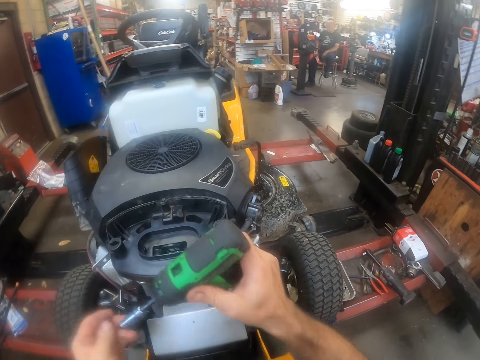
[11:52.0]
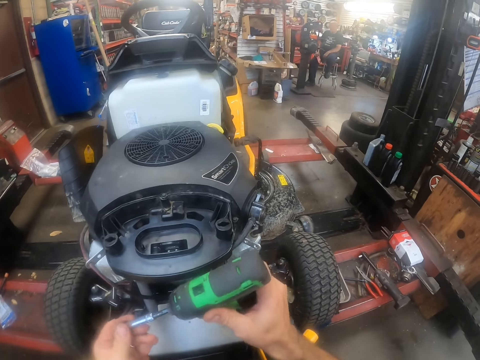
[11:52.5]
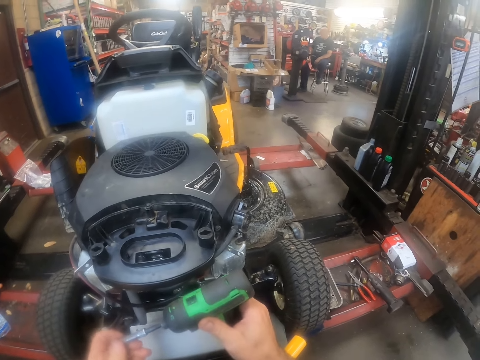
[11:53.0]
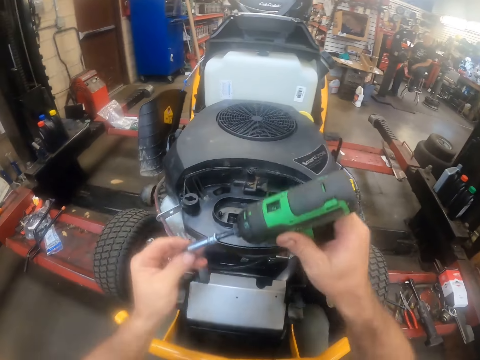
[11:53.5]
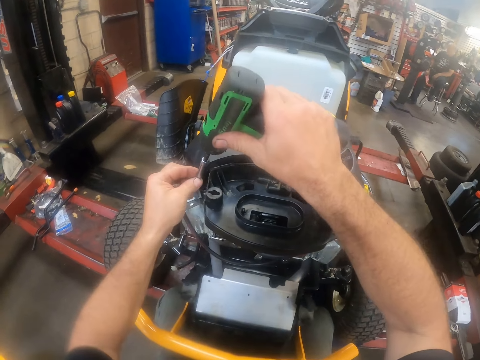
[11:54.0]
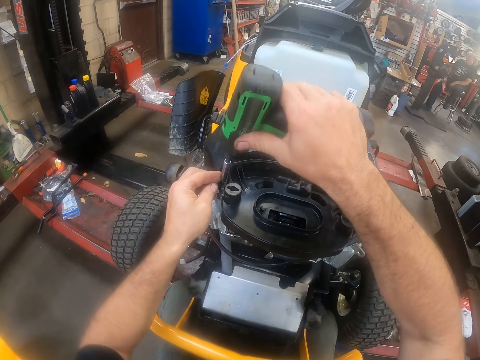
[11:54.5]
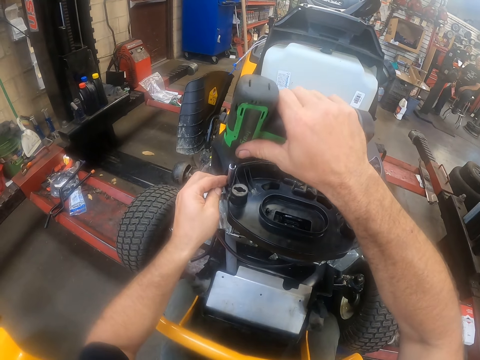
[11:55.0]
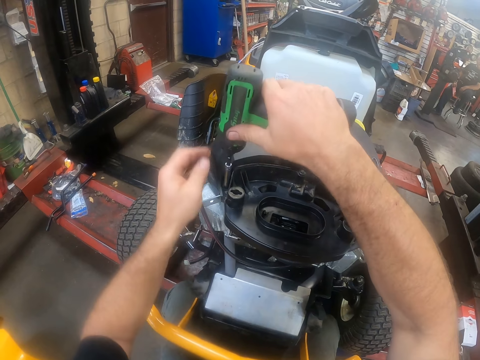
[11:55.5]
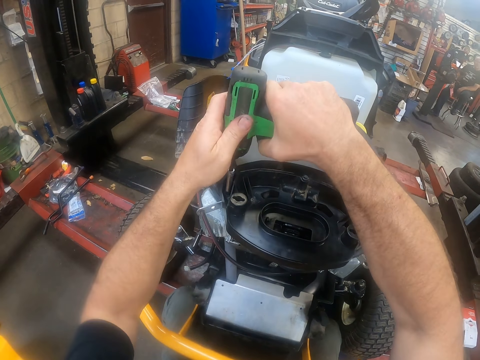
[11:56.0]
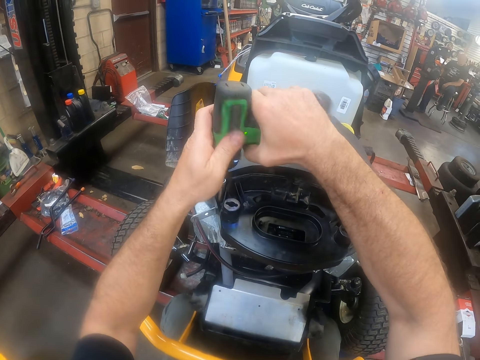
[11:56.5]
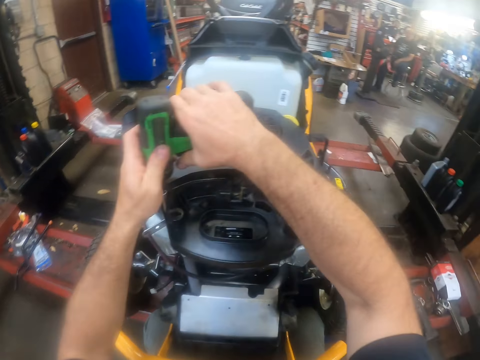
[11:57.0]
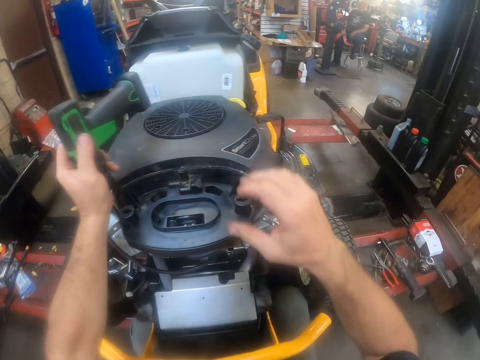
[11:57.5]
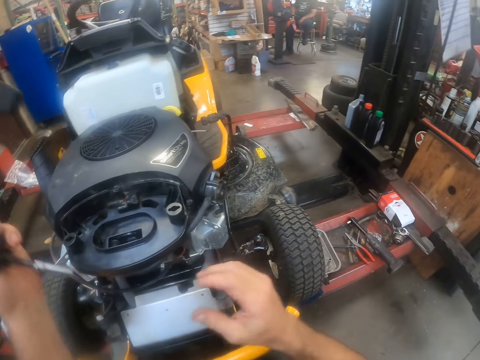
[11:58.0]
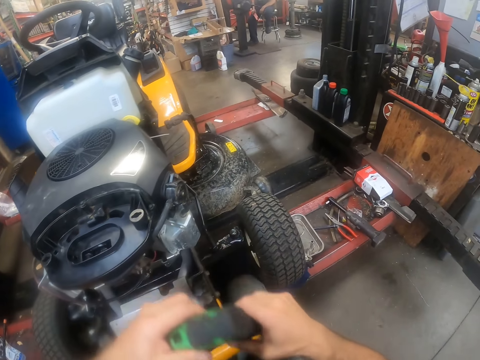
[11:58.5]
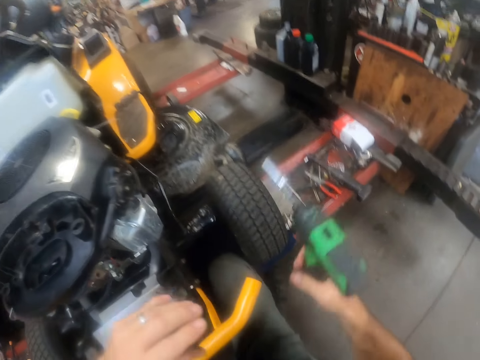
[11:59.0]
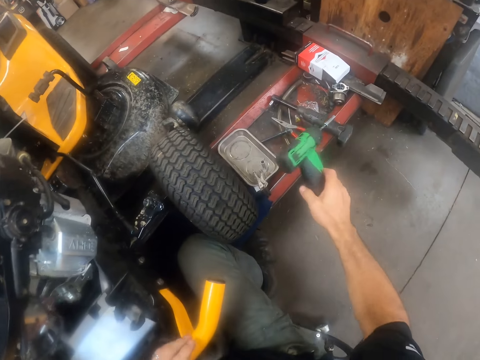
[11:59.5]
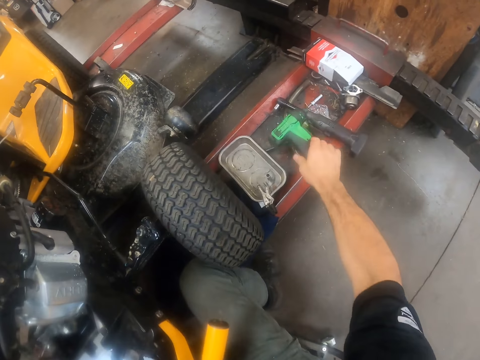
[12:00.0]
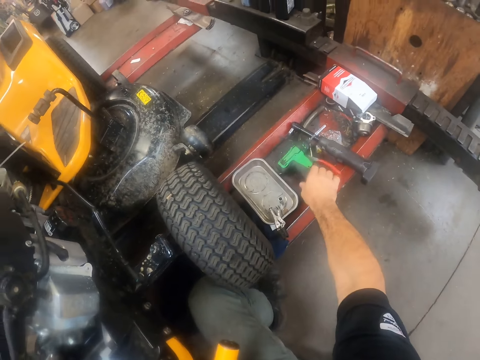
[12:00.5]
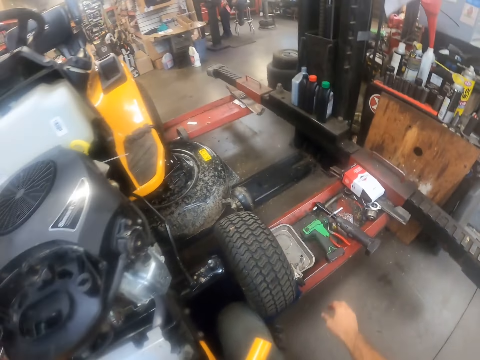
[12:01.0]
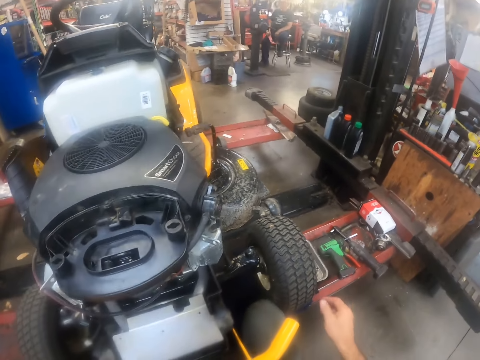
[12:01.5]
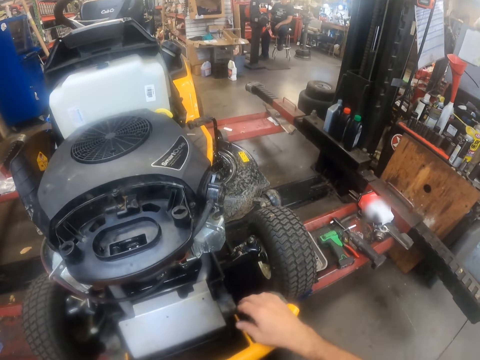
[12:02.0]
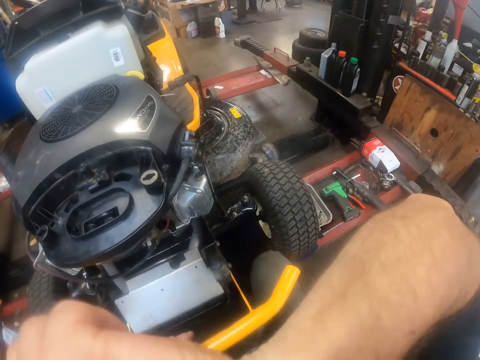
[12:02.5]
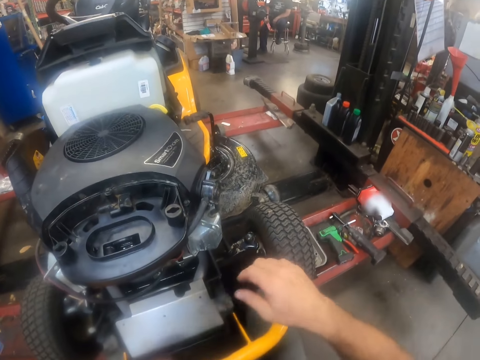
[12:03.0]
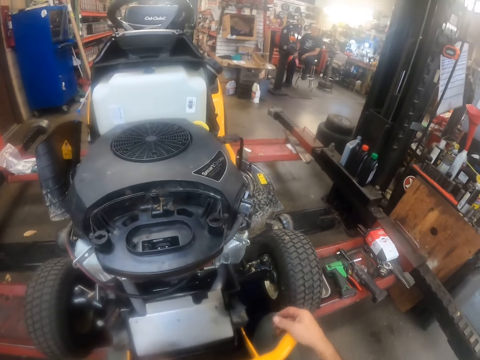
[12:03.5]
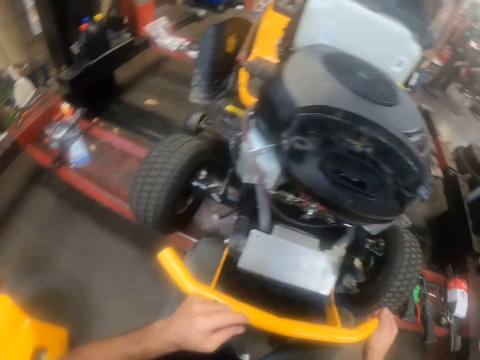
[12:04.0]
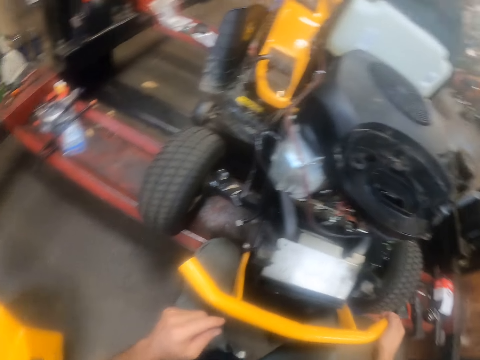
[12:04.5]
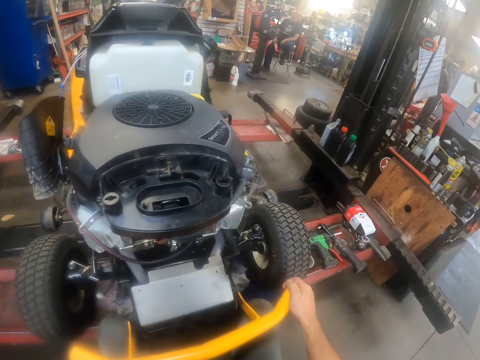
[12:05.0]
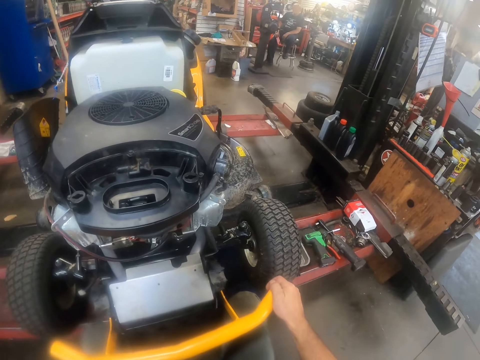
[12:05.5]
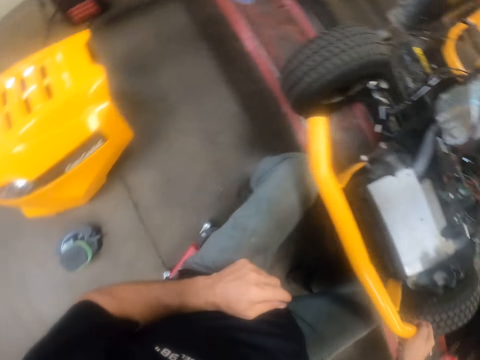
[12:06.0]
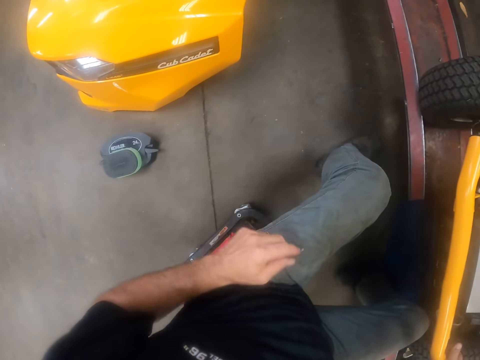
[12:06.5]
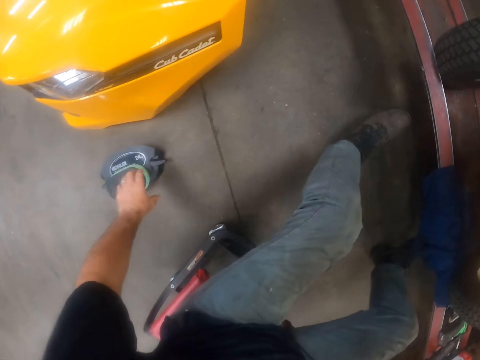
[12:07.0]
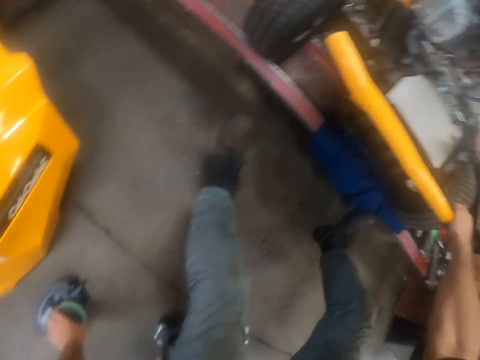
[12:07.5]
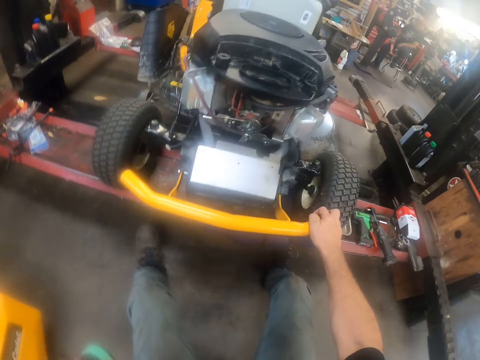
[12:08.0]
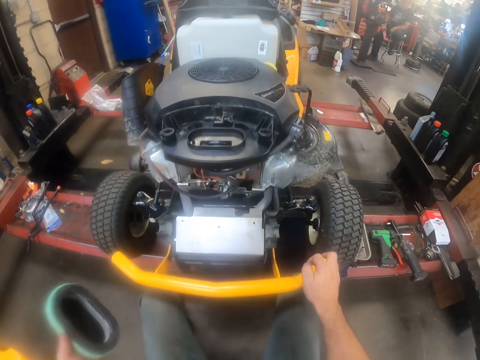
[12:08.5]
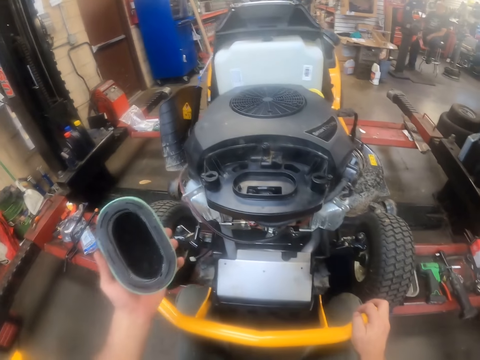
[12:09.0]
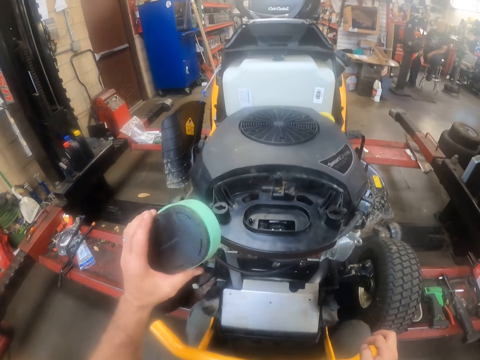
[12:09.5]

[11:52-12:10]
The camera wearer inserts another screw into the screw socket of the lawn mower. He drills in the screw into the deck cover of the carburettor of the lawn mower with the hand drill. He drops the hand drill on the stacker. He touches his face with his right hand. He wipes his face. He touches the Cub Cadet. He picks an air filter on the floor with his left hand.

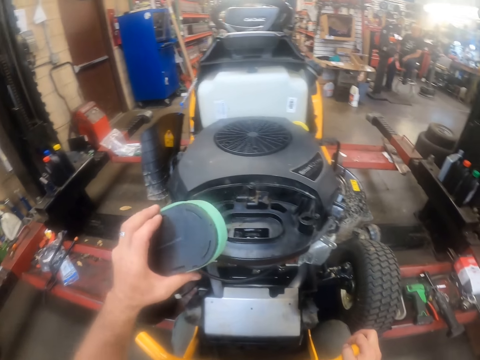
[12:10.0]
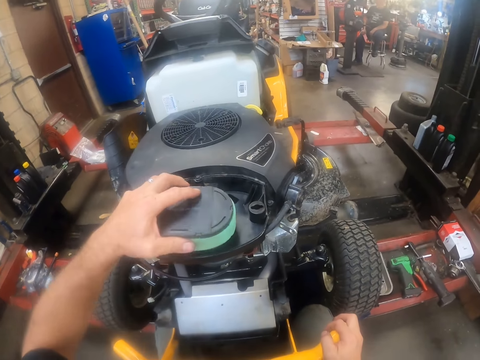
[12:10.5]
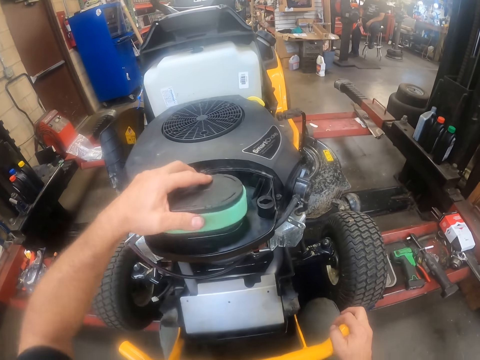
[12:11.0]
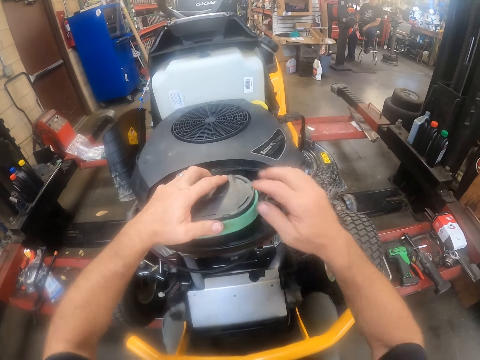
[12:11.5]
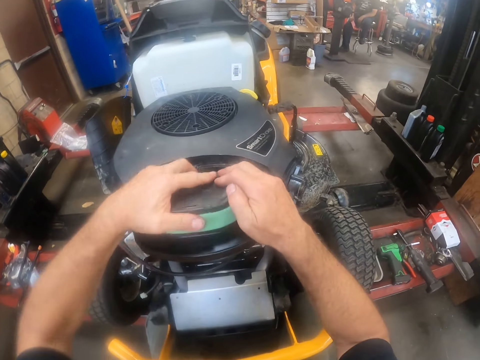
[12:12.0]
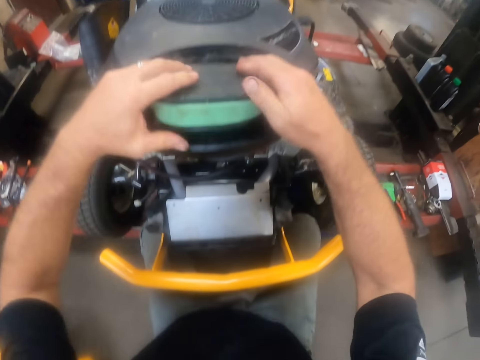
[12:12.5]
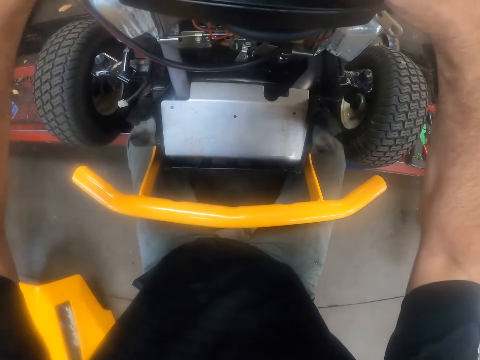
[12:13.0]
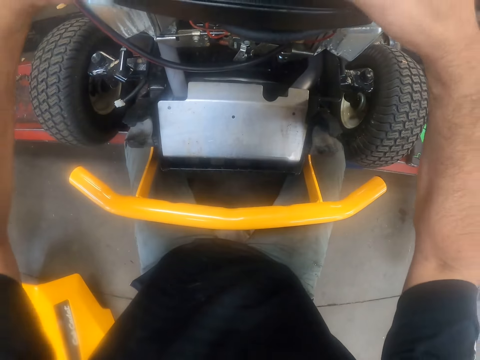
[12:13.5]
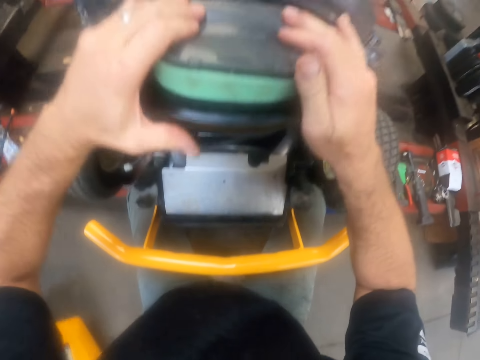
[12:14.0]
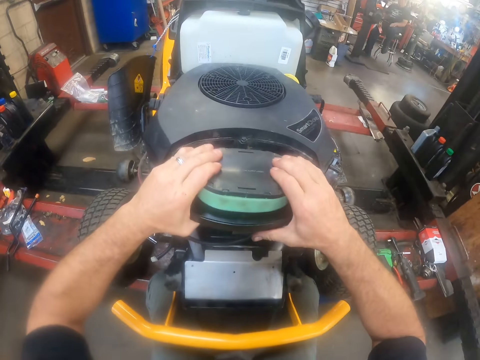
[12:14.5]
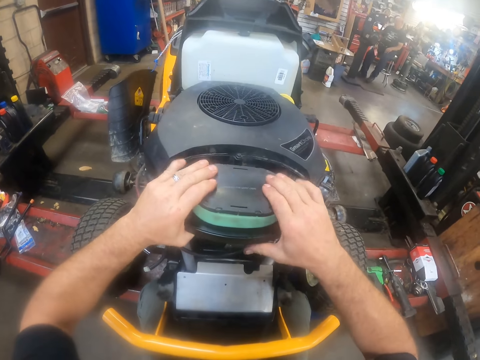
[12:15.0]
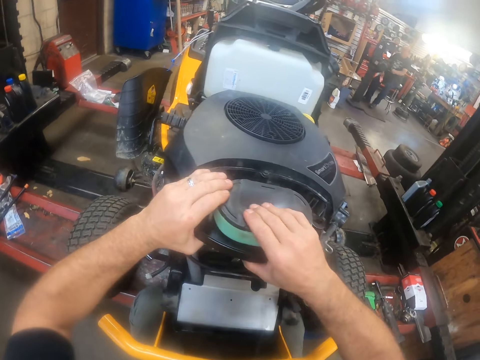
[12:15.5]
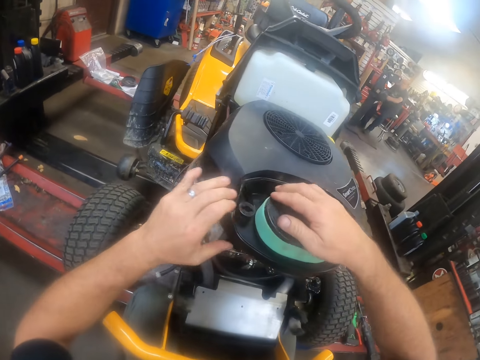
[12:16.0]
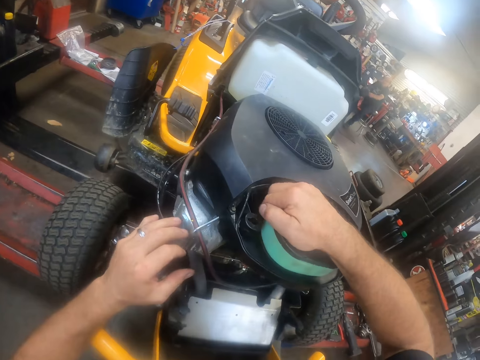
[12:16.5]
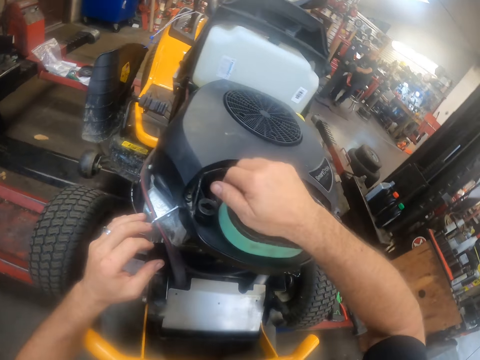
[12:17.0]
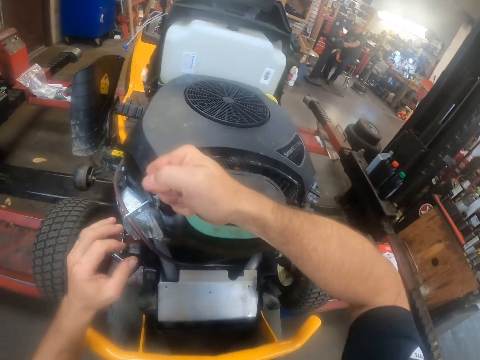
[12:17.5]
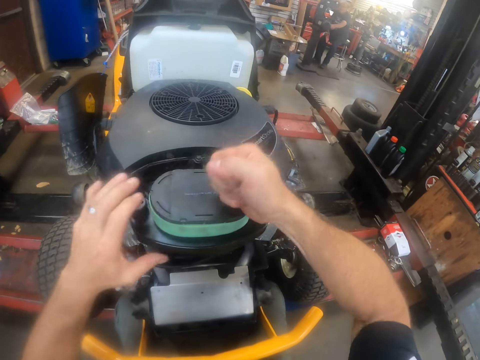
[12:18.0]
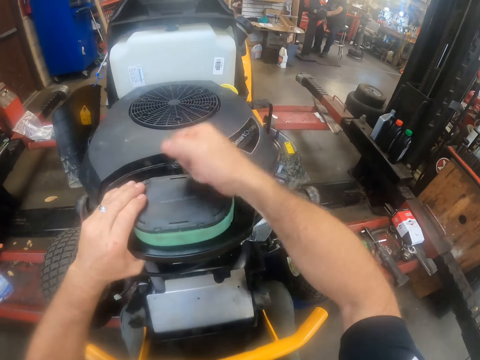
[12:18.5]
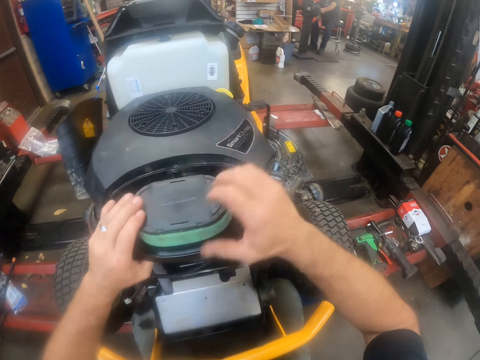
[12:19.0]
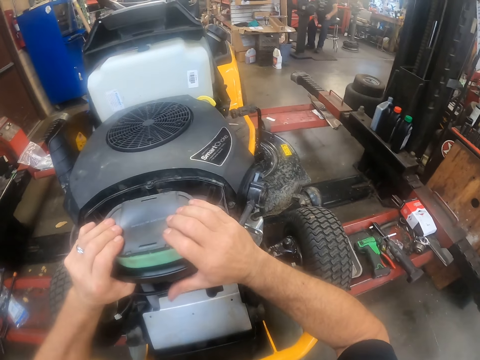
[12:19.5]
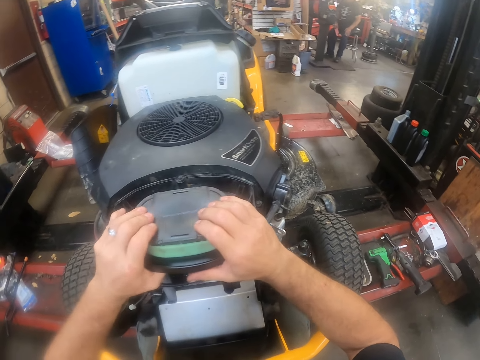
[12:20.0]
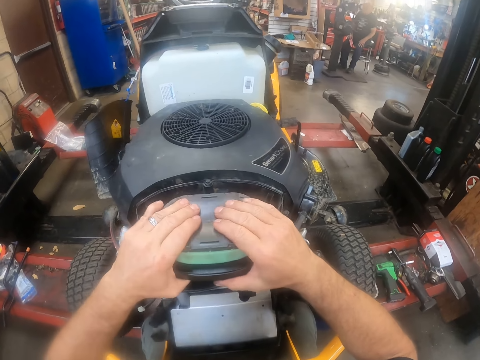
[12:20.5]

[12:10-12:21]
The camera wearer attaches the air filter or kohler part to the carburettor deck cover on the engine with his hands. He hits the kohler part.
